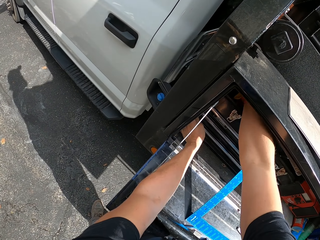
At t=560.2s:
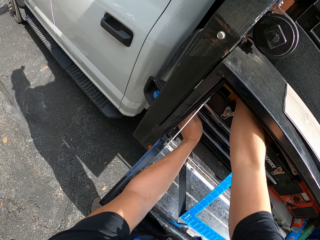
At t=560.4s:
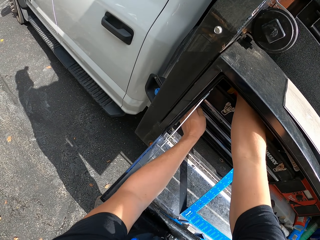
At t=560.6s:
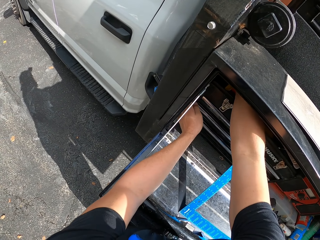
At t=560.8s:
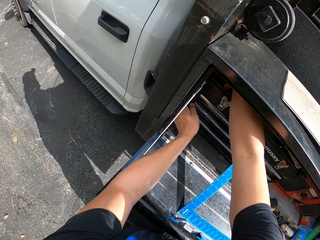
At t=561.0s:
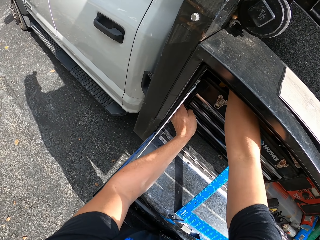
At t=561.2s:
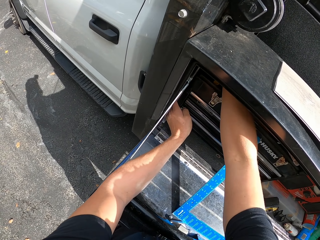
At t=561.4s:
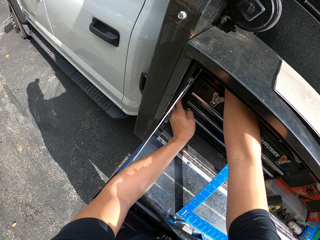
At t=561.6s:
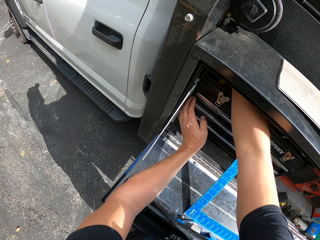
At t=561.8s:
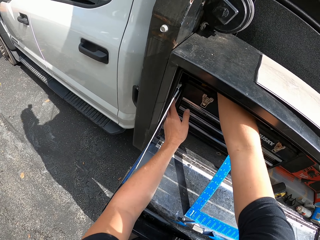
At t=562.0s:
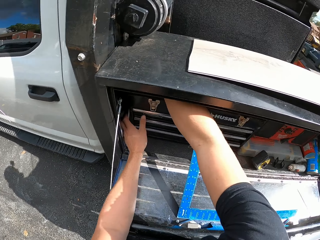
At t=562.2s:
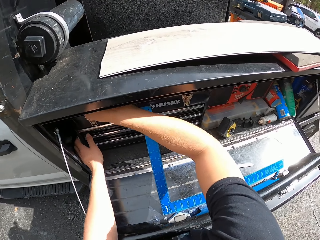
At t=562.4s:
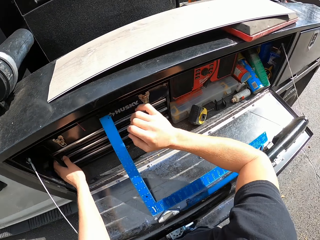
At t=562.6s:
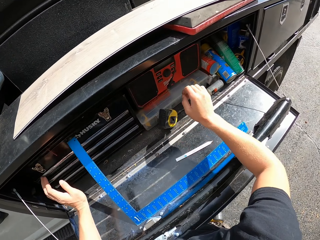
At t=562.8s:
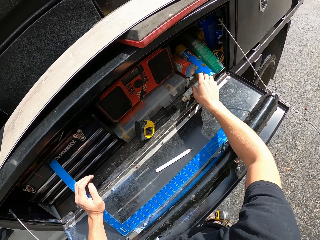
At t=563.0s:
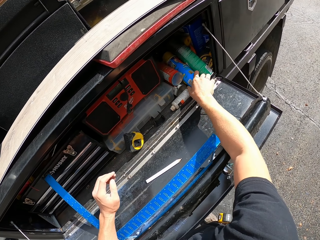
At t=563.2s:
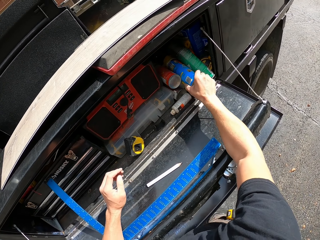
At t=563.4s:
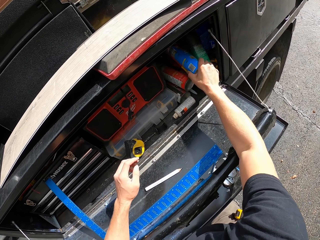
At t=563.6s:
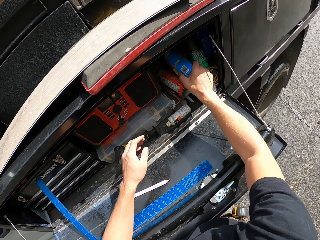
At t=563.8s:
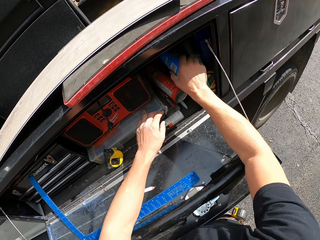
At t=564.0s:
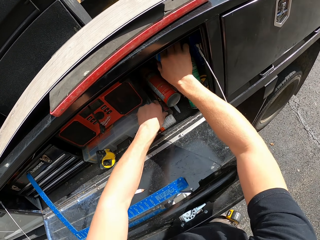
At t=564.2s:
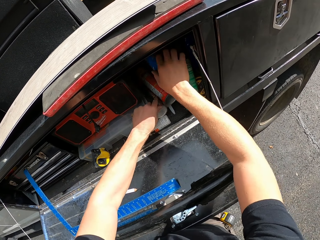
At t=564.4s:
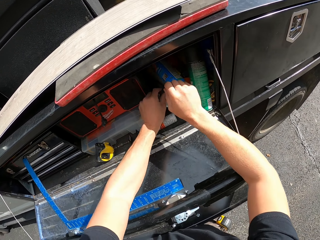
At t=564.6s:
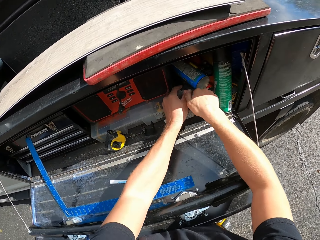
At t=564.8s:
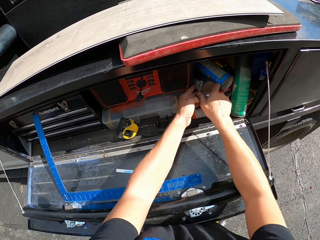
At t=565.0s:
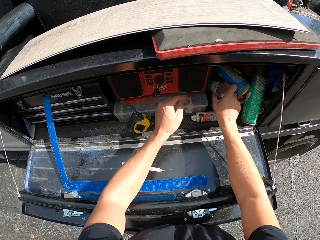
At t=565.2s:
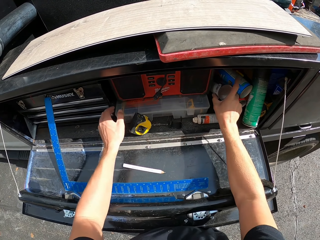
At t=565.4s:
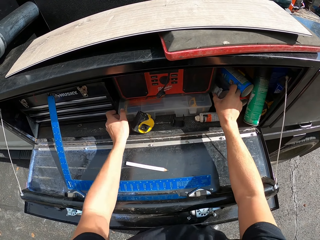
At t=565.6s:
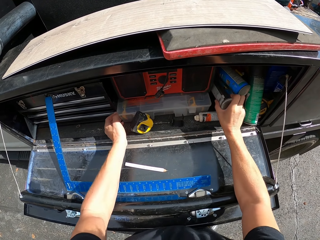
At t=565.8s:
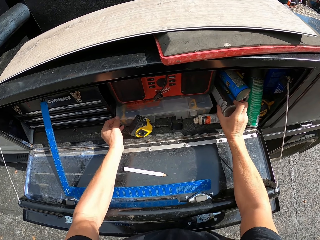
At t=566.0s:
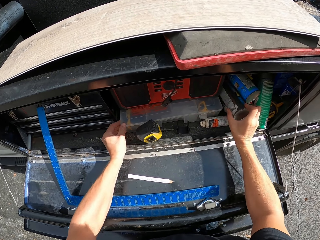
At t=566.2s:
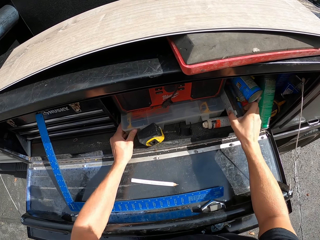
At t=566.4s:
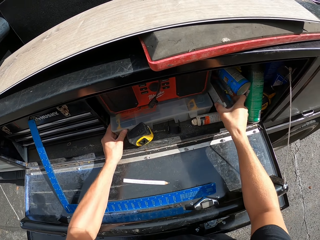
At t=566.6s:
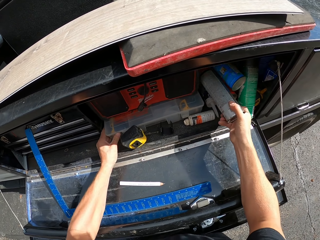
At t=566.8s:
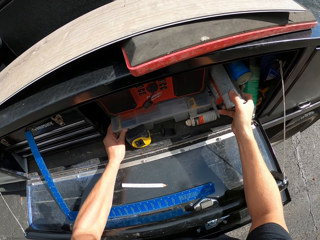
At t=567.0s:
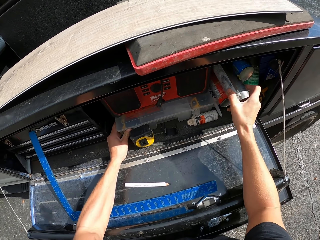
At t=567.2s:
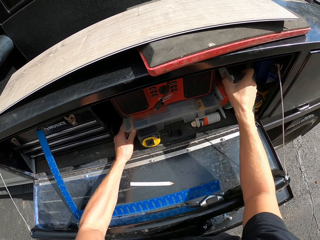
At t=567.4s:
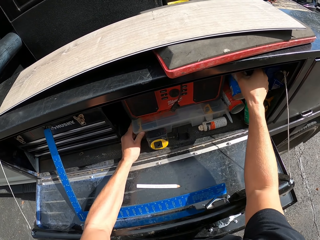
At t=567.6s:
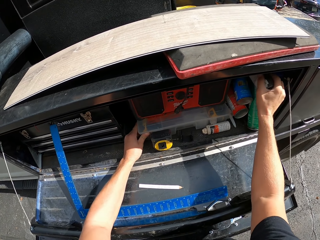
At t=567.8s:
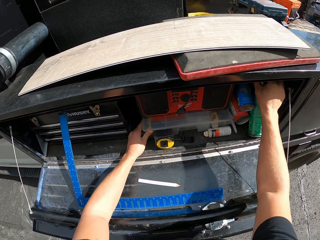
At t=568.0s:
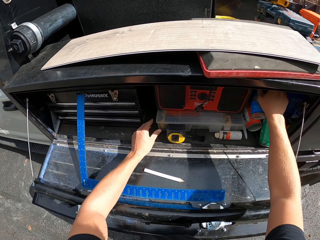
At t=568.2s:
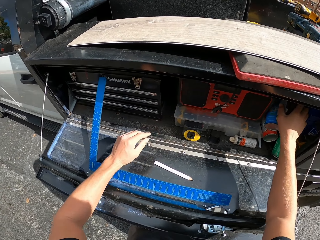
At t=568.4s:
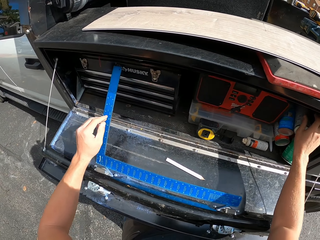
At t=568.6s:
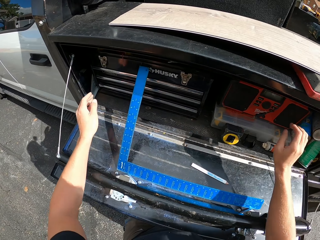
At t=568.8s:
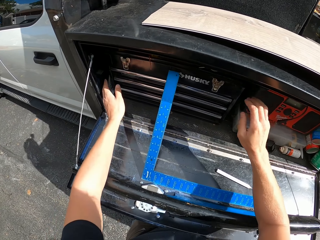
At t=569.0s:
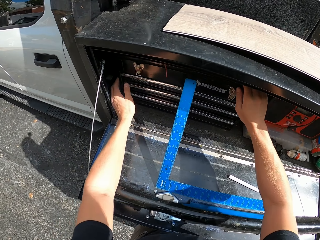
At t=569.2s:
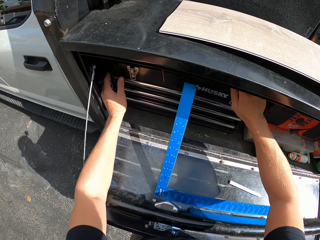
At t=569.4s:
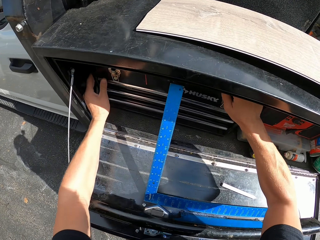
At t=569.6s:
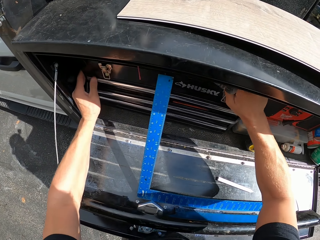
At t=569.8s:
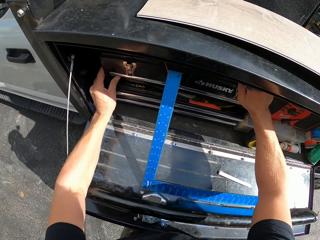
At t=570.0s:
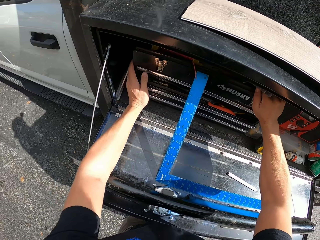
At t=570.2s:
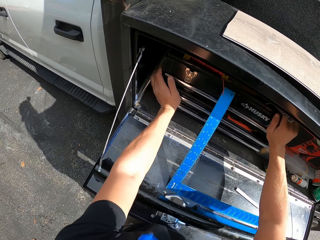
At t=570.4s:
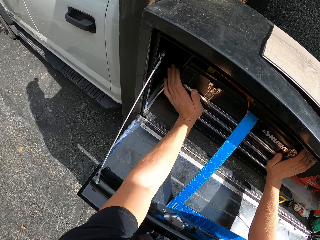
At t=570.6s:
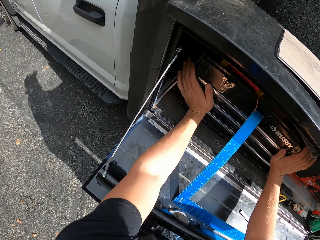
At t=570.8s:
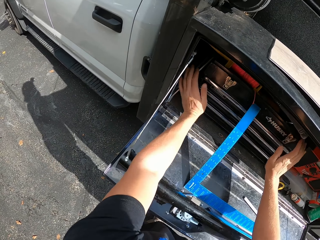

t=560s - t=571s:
The camera wearer touches something in the boot. They move the bottles. They search something in the lorry boot. They move a box.

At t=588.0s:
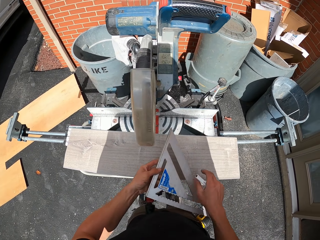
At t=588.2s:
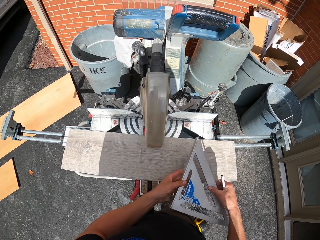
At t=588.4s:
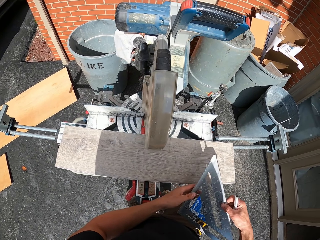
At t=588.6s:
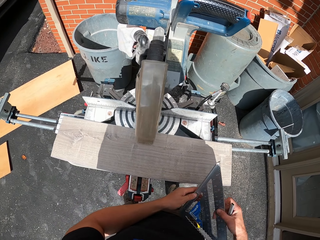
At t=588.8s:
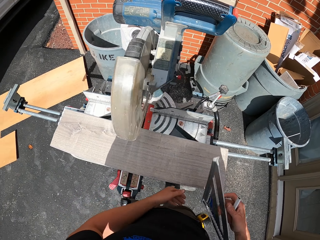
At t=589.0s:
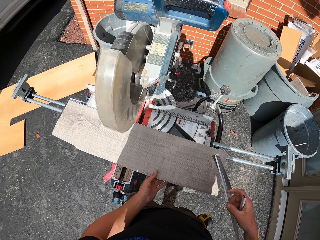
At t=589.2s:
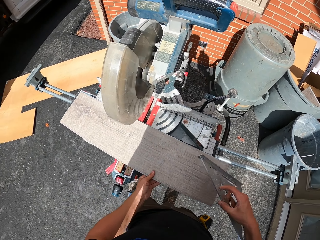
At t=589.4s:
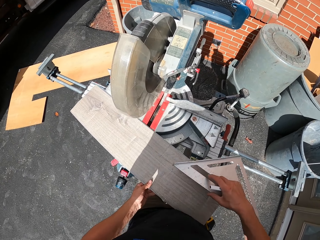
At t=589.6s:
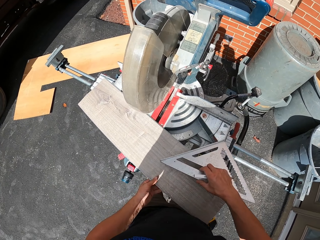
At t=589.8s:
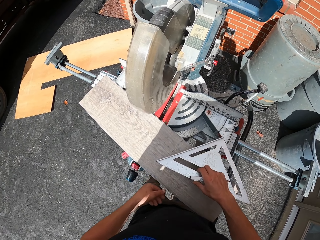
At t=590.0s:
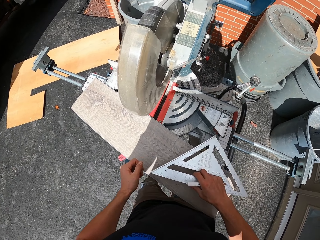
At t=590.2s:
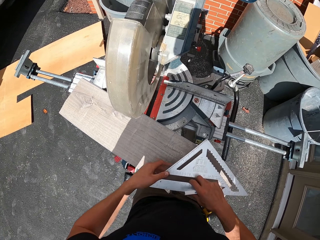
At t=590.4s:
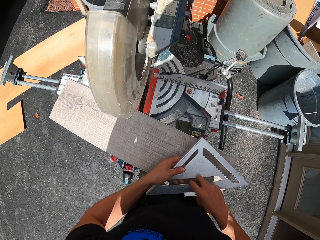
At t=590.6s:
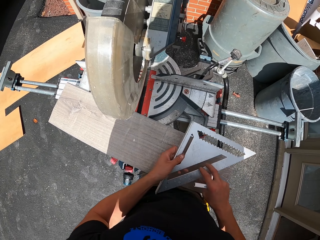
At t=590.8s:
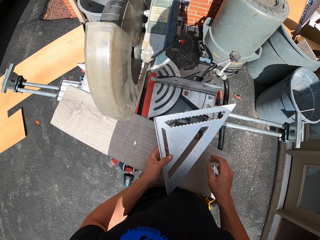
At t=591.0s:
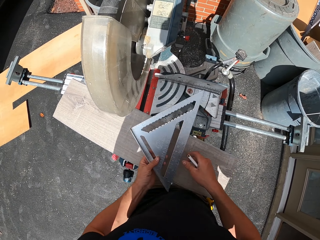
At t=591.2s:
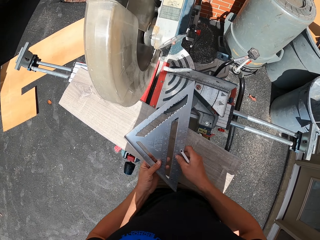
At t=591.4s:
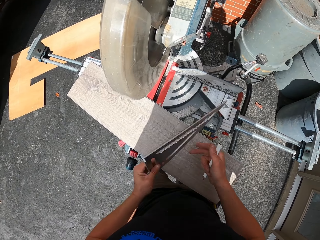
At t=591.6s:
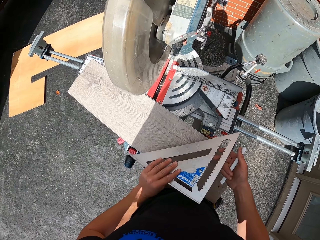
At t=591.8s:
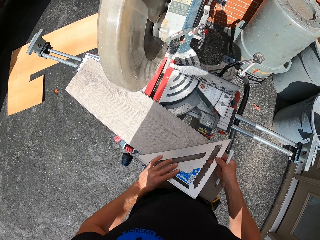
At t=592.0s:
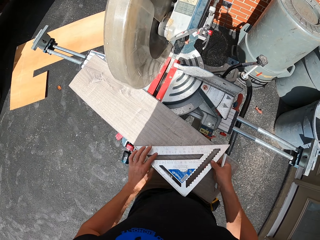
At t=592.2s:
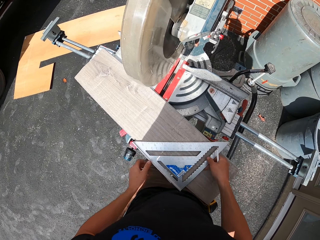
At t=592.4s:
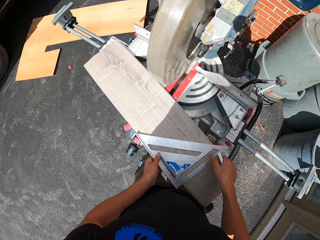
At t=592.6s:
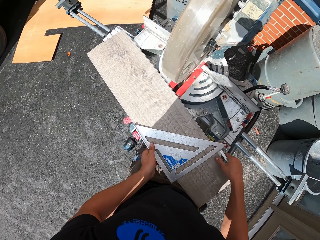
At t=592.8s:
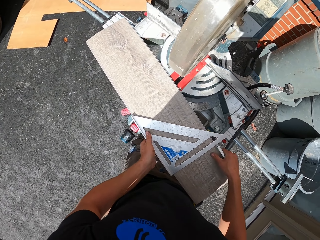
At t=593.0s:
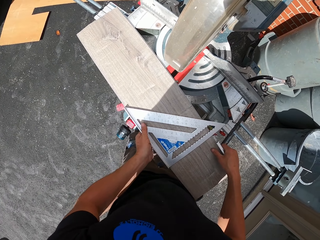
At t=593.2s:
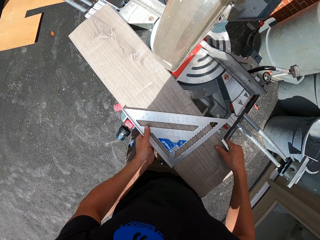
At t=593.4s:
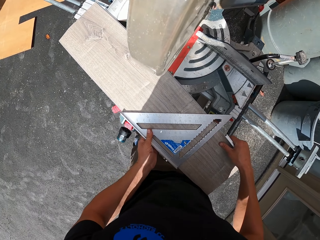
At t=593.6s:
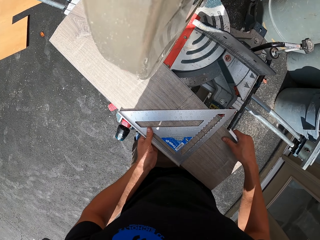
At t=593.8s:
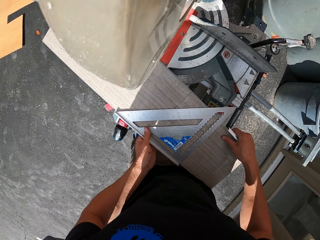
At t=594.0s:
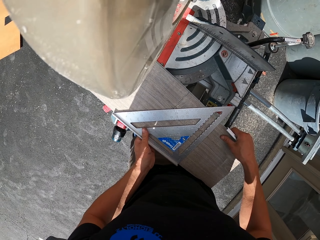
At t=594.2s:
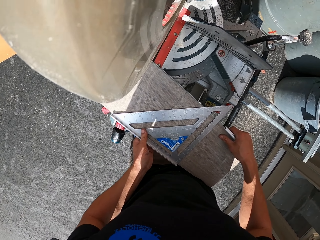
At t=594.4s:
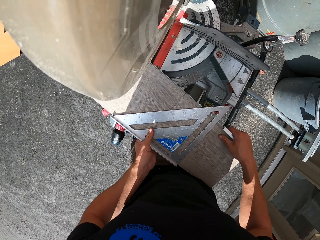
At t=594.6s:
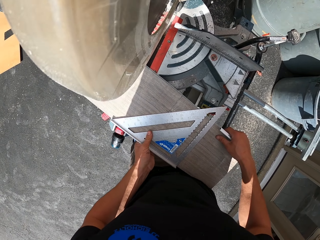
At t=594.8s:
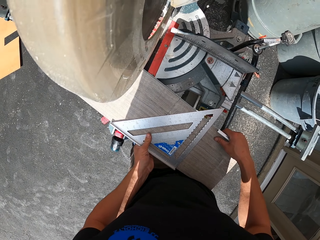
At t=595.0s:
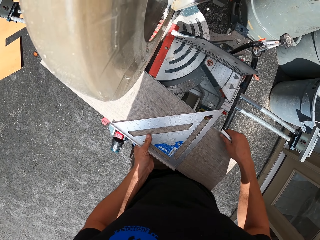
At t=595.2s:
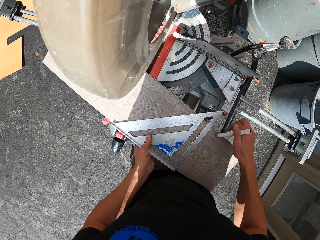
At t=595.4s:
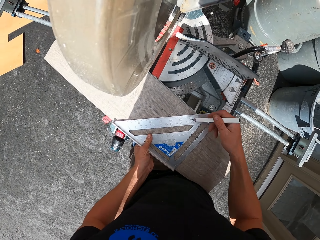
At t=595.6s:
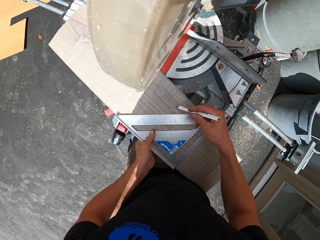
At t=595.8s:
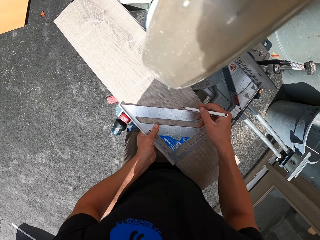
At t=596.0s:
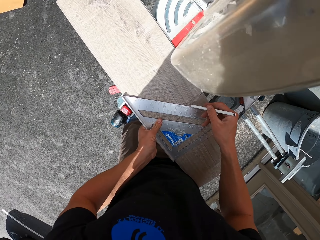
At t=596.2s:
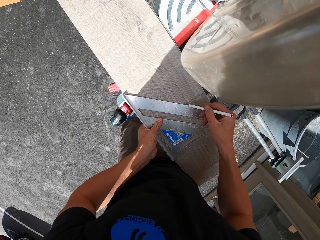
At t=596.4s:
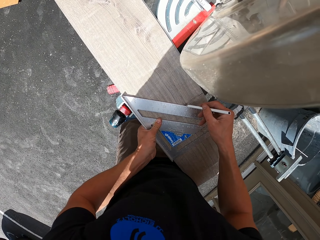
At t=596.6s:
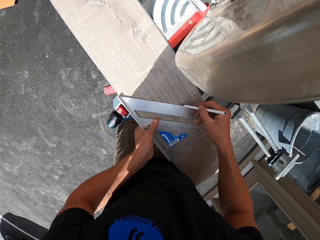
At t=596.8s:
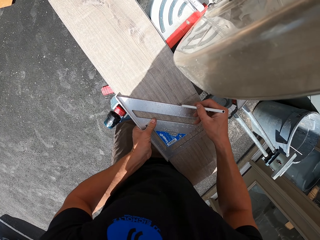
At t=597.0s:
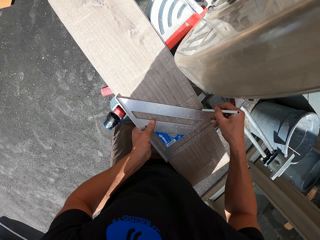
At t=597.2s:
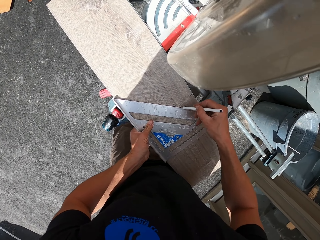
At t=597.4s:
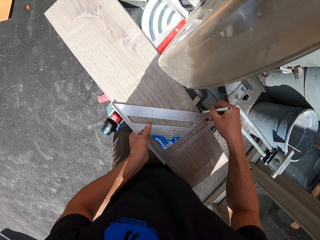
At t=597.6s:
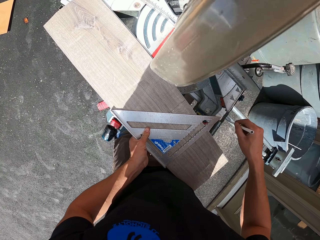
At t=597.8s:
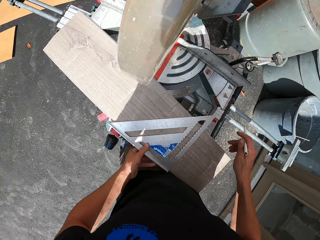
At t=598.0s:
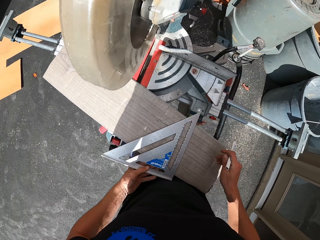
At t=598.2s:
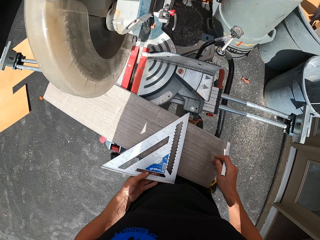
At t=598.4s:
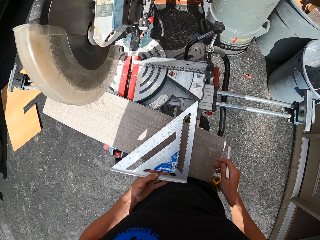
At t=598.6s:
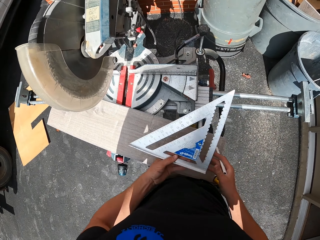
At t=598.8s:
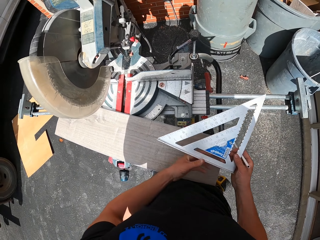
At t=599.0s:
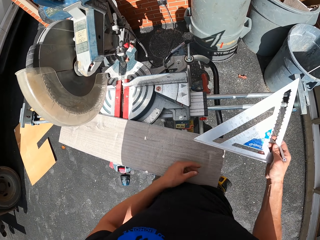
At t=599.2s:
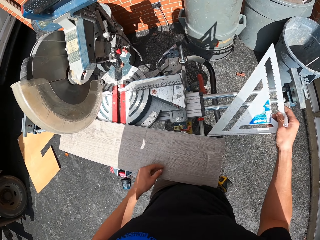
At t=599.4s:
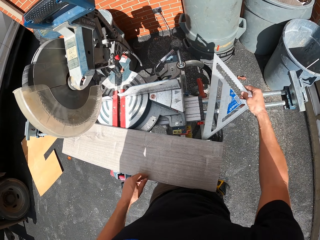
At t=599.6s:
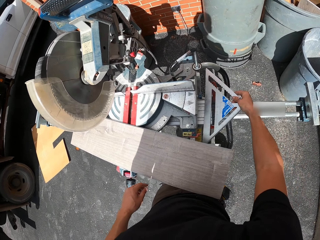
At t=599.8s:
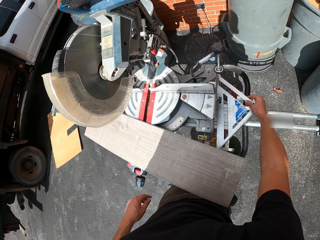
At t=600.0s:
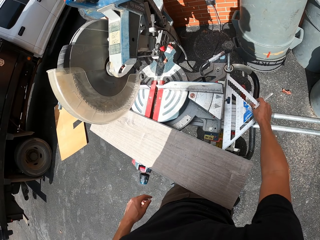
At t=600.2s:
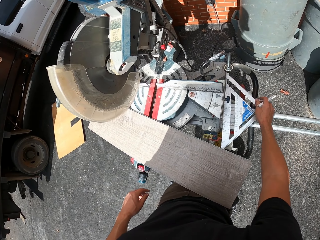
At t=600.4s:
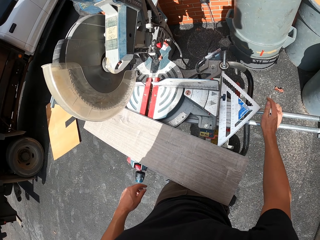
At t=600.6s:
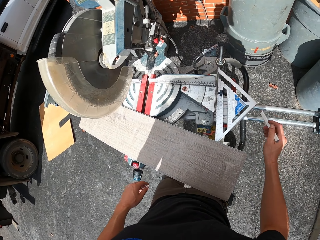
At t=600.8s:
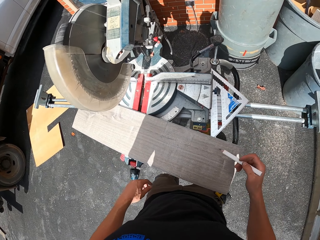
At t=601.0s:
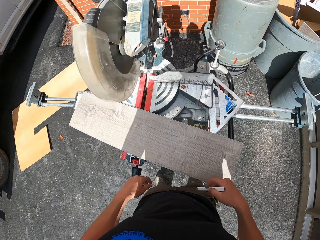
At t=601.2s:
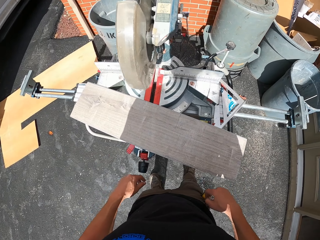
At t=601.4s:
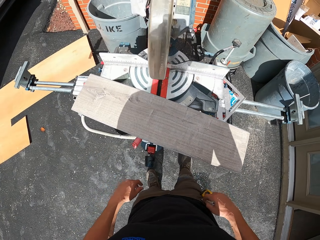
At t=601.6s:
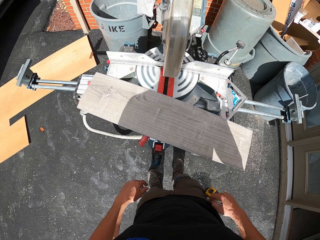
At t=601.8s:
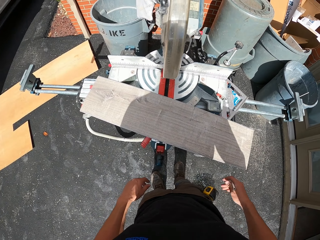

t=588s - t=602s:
The camera wearer moves the wood. They measure the wood plank with a ruler. They put the triangle ruler on the wood. They mark the wood plank with a pencil. They remove the triangle ruler on the wood. They put the ruler beside the wood cutter.
